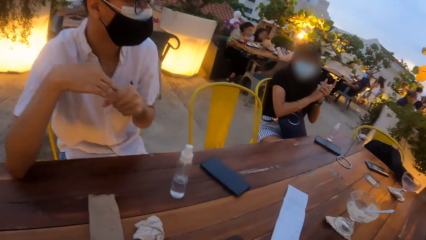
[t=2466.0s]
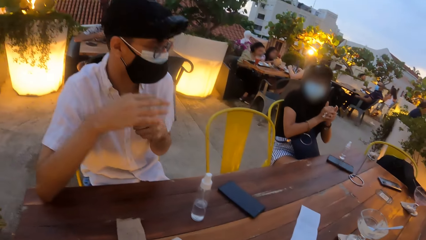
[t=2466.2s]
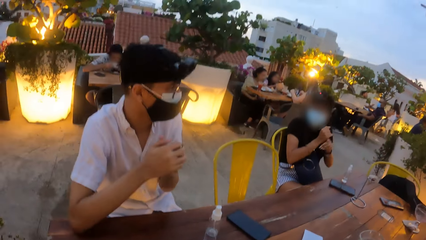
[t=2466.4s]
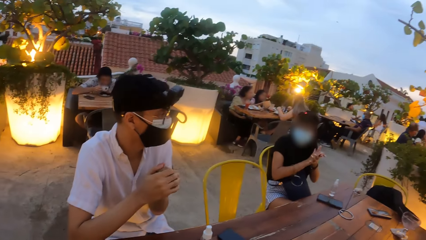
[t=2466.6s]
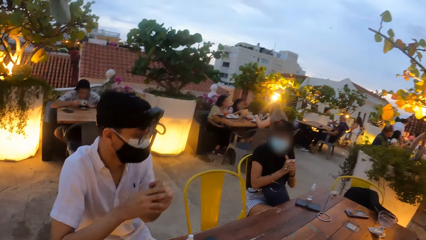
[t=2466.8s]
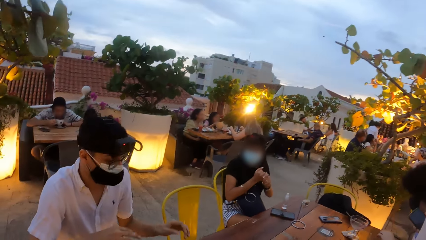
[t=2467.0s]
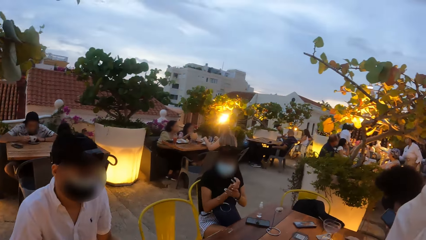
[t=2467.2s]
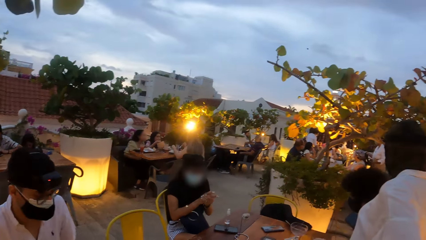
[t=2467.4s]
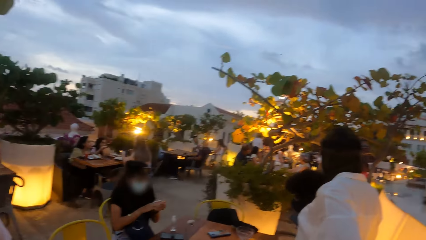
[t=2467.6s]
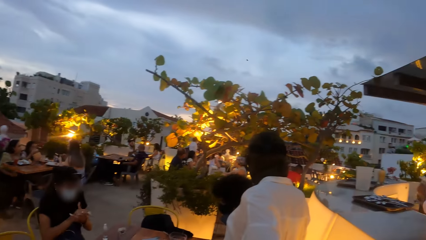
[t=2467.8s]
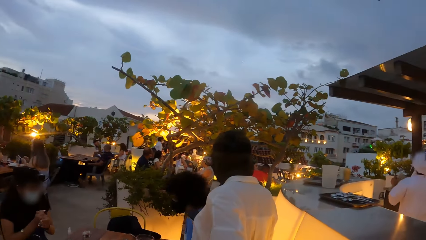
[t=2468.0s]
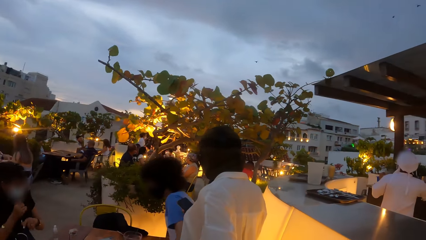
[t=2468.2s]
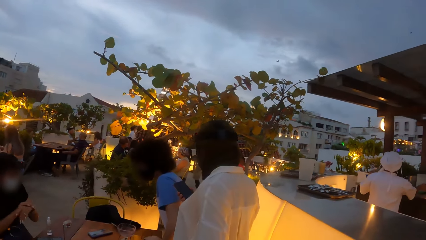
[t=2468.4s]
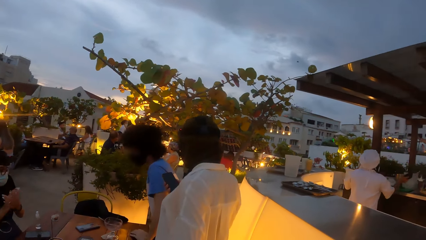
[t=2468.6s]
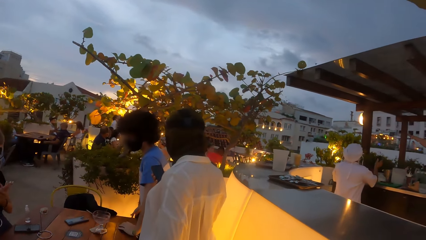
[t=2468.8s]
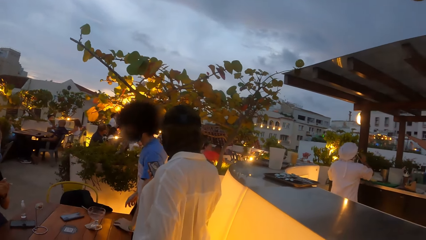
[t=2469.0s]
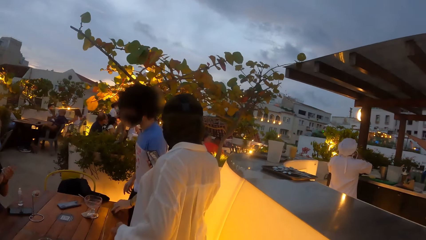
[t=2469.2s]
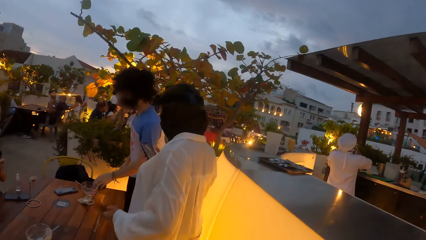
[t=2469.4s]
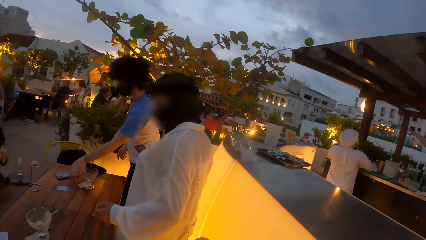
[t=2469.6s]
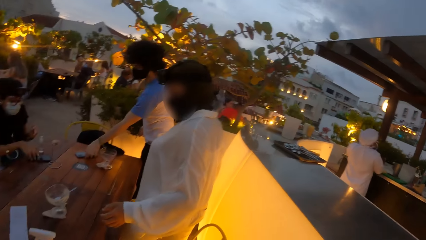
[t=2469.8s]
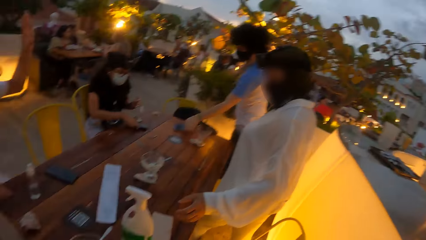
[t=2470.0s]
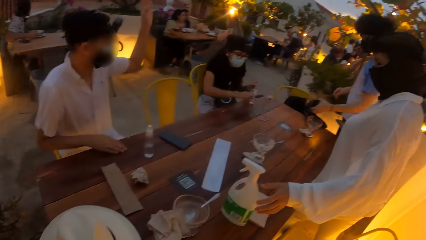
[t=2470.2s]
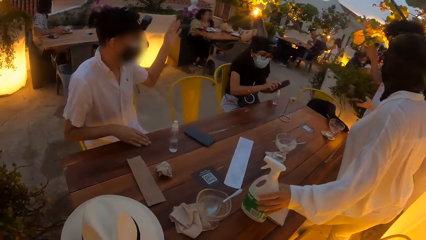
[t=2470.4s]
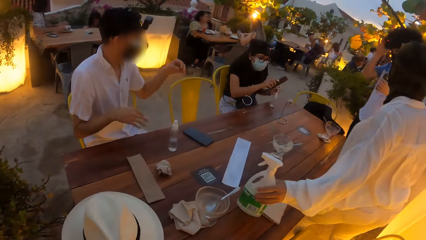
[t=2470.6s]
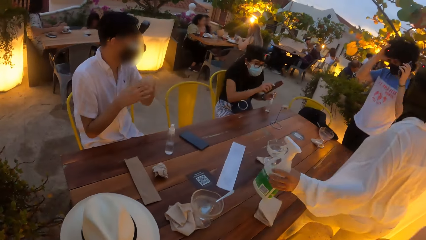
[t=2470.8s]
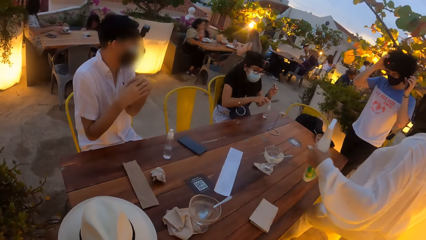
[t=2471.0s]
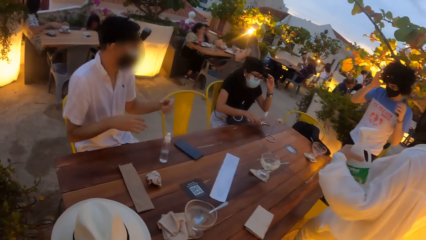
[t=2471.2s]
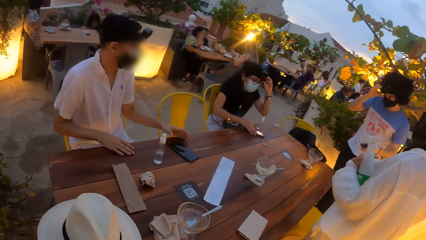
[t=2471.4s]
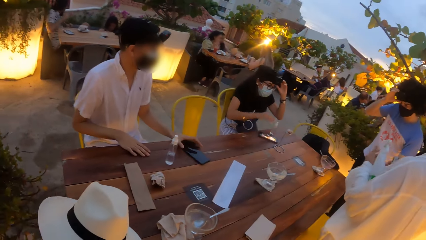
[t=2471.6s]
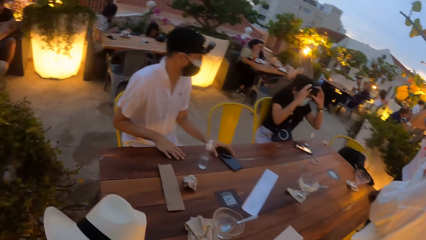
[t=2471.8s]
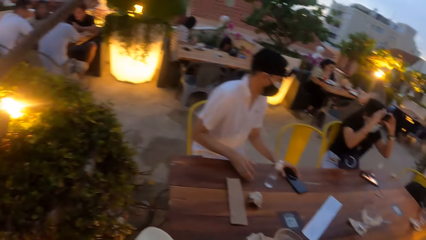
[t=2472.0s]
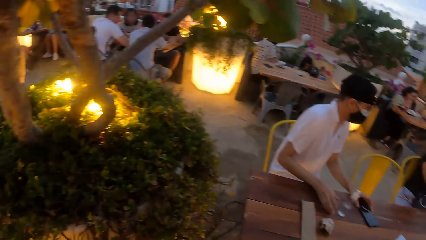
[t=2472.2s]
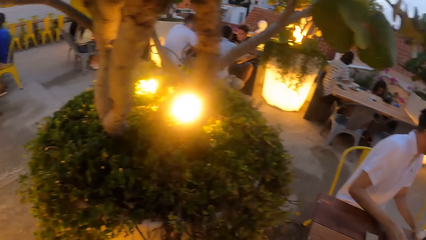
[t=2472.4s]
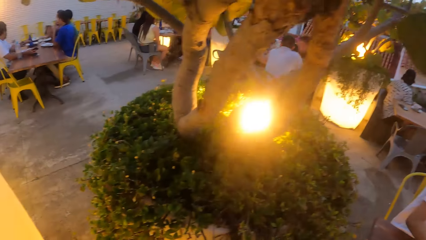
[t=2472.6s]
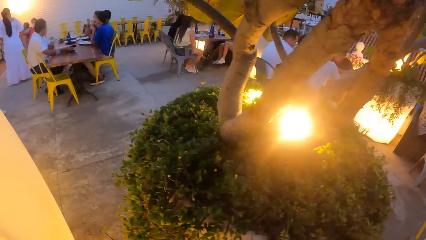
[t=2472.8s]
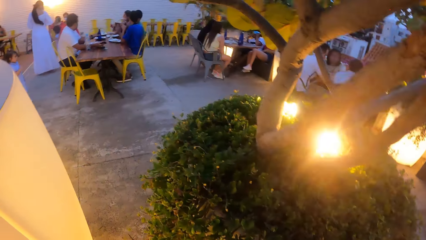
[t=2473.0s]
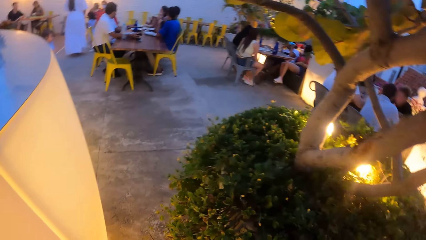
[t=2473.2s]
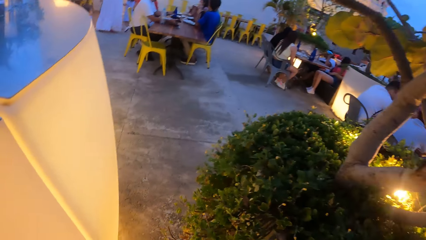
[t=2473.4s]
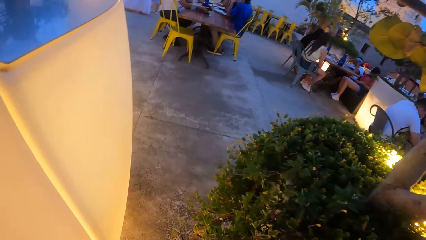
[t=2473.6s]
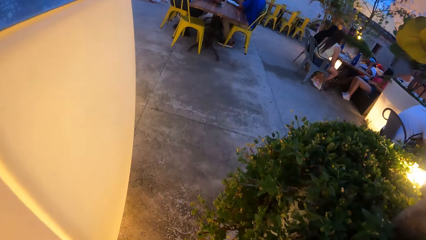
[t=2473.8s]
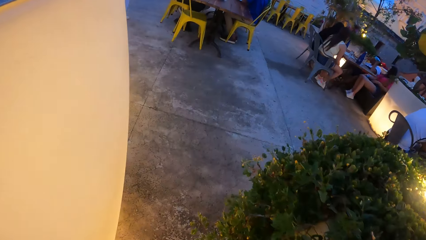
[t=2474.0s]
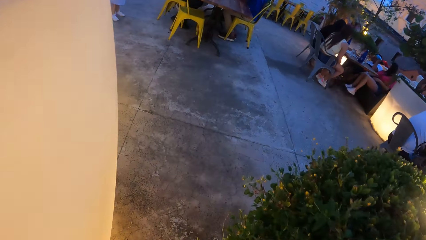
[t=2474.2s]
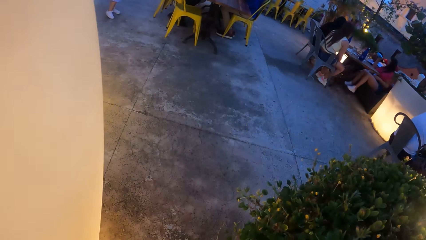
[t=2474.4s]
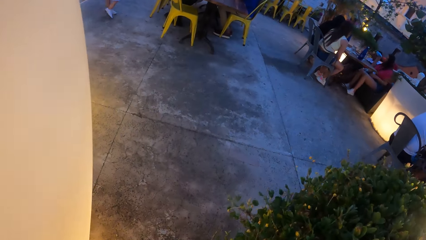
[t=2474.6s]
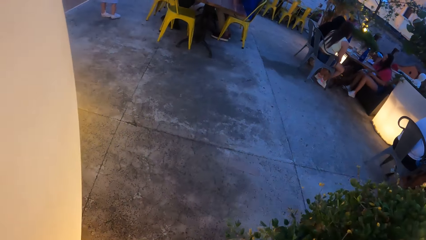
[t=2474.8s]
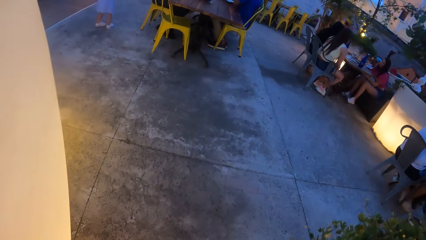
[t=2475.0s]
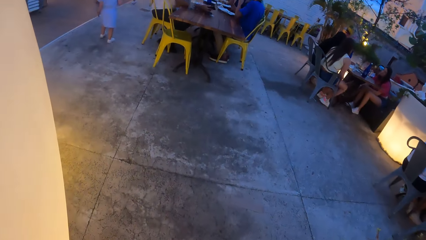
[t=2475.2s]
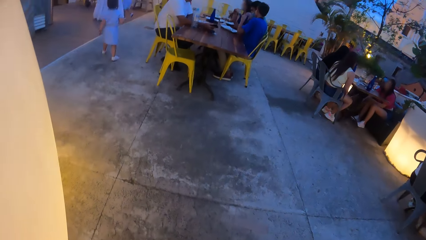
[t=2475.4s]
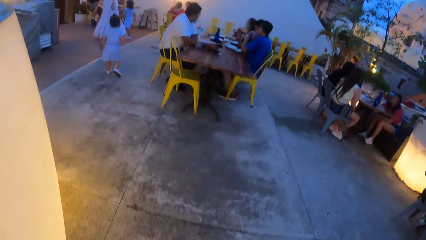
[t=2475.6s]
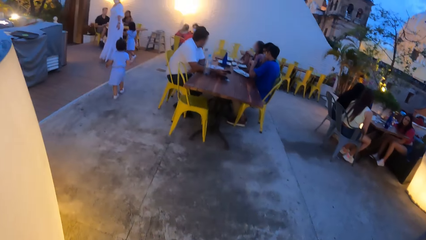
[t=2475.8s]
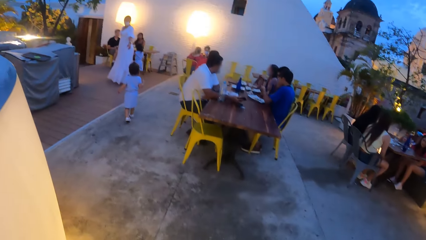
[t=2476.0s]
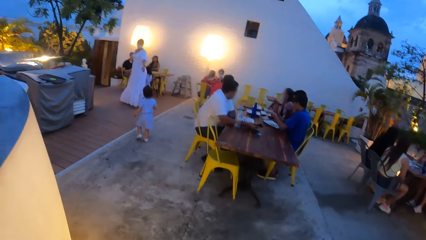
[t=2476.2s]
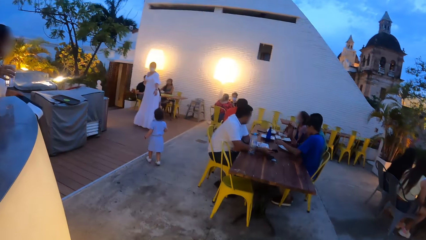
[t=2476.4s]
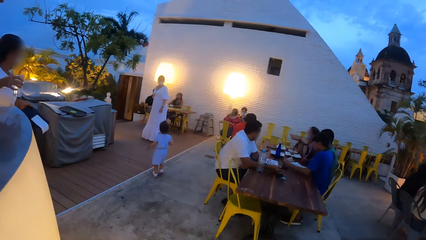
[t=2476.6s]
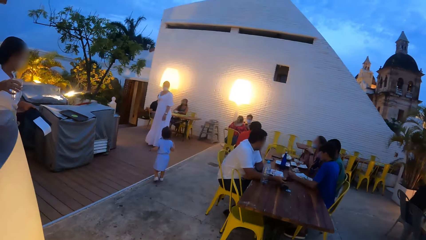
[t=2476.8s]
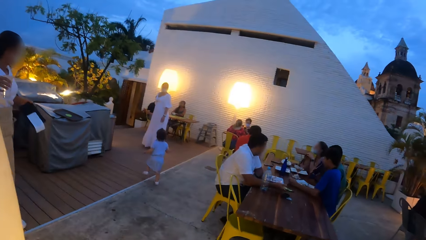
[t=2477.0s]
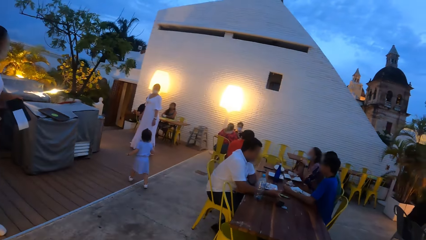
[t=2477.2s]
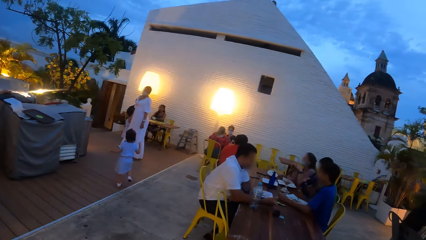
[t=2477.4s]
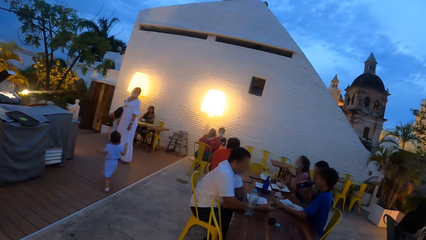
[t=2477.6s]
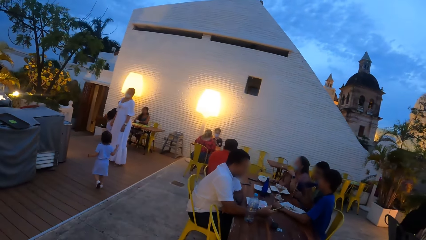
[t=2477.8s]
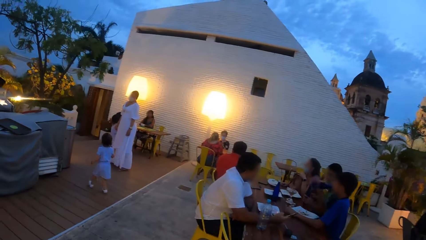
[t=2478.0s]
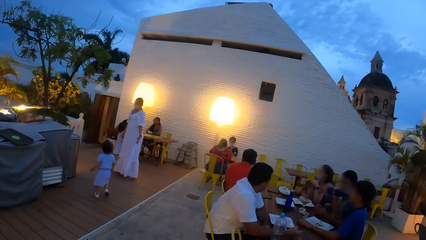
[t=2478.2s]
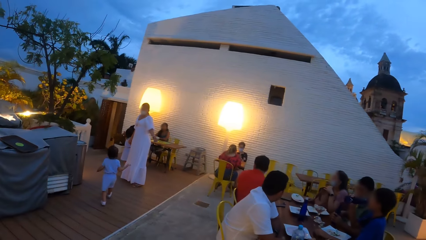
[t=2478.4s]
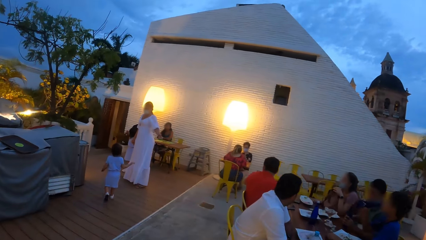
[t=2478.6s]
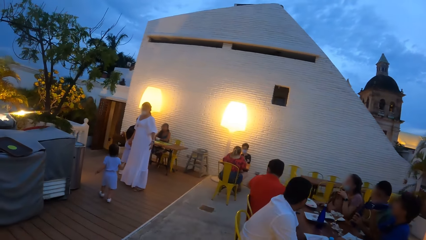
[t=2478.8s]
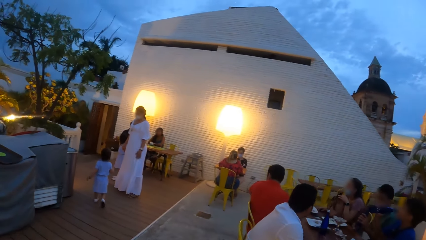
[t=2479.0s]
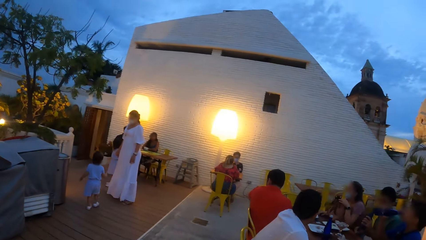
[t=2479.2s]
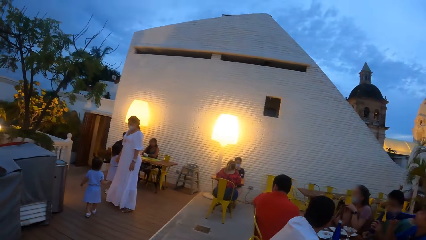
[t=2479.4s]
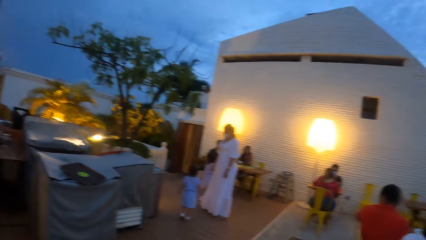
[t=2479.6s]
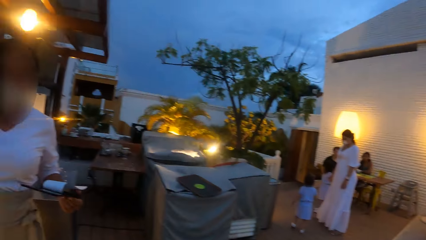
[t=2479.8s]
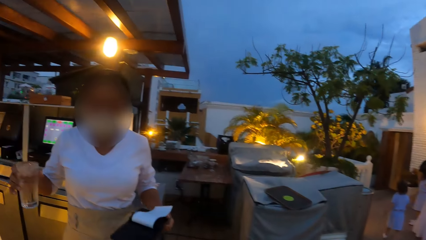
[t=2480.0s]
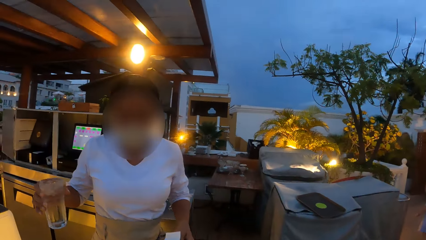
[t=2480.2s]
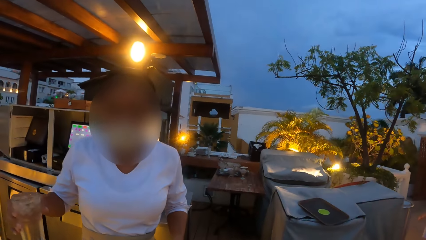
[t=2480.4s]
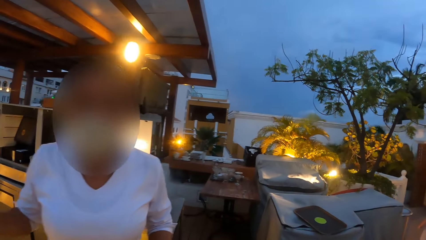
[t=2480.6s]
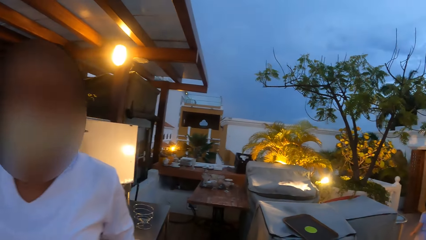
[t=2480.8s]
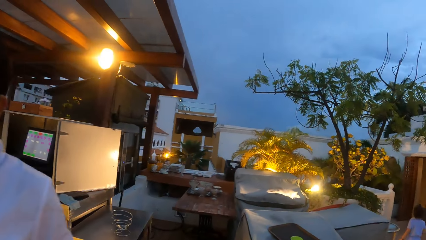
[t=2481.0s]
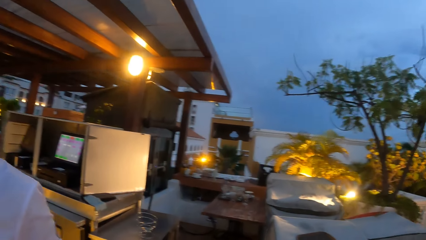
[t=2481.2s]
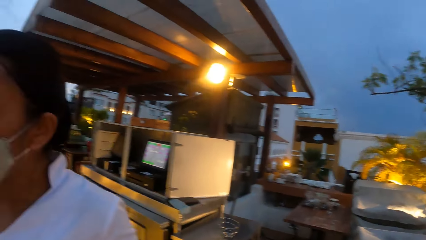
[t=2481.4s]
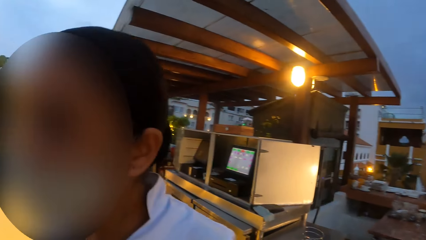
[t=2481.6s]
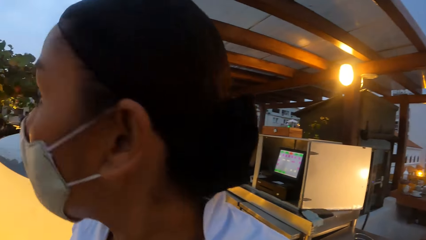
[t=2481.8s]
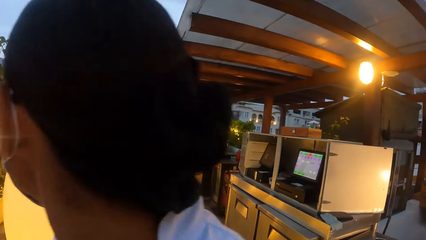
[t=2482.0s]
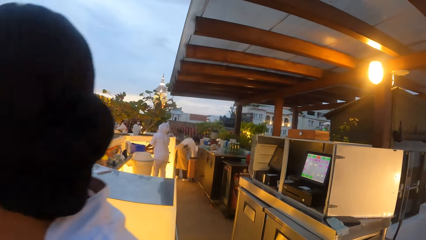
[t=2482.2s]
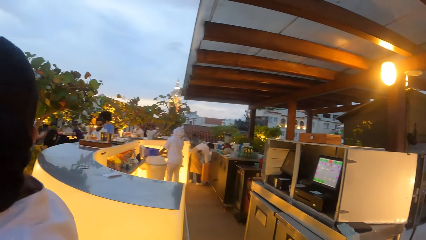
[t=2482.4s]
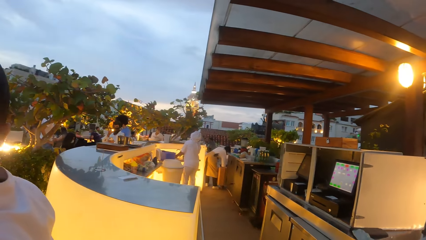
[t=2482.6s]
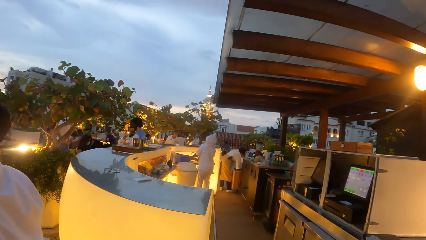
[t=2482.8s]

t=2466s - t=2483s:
A man stands on his feet. The camera wearer looks around the restaurant. A woman operates the phone in her right hand. The camera wearer looks at a person. The man takes a phone from the table with his left hand. Another woman takes a phone from the table with her right hand. The first woman takes the bottle from the table with her left hand. The camera wearer adjusts a camera on his head. The man adjusts a camera on his head with his right hand. Another man rubs his hands with the sanitizer. The second woman holds a camera on her head with her left hand, and drops the phone in her right hand on the table. The first woman holds the bottle together with her body. The other man holds a phone on the table with his left hand. The camera wearer takes a hat from the table with his left hand. The second woman adjusts the camera on her head with her hands. The camera wearer walks to the waitress from the table in the restaurant.
